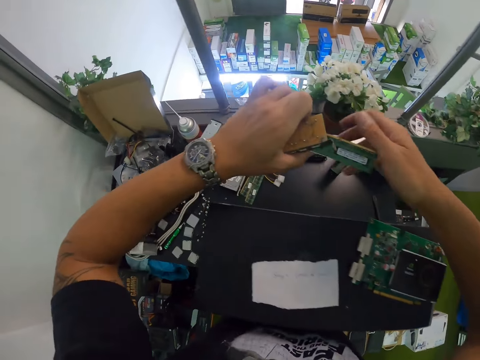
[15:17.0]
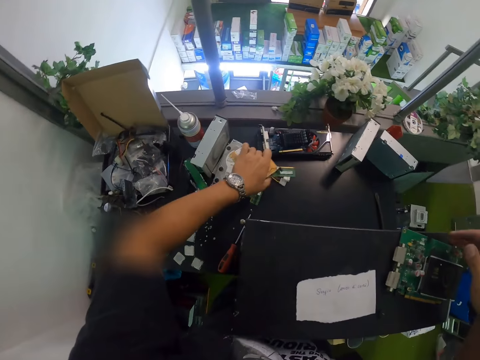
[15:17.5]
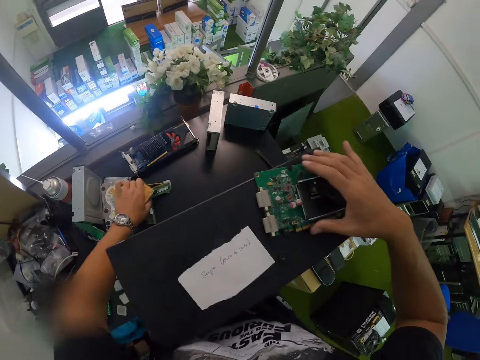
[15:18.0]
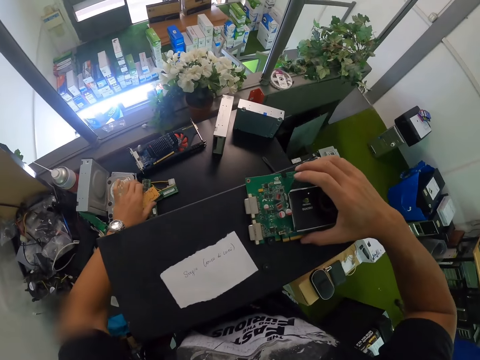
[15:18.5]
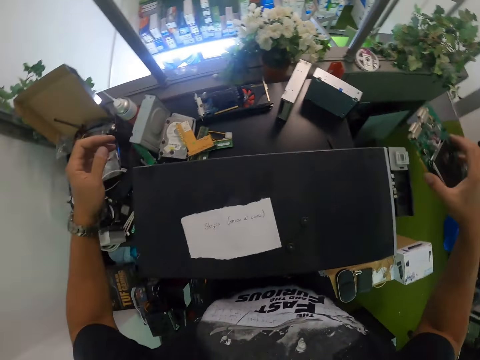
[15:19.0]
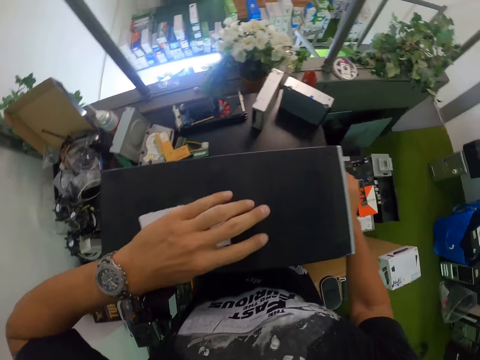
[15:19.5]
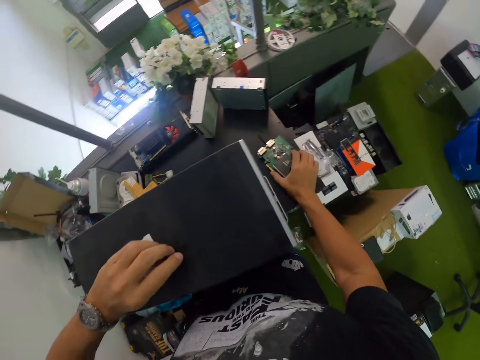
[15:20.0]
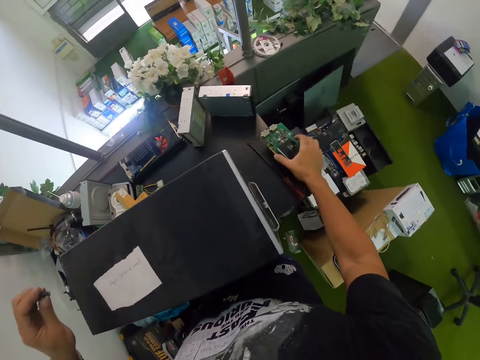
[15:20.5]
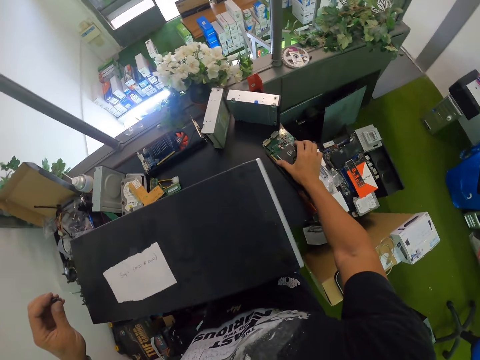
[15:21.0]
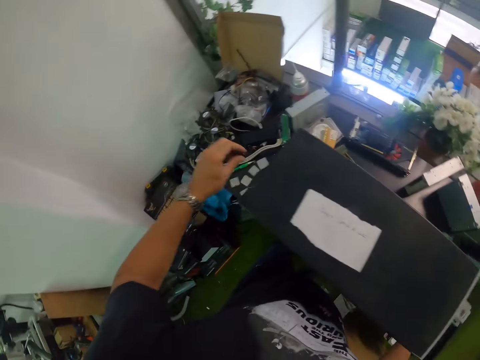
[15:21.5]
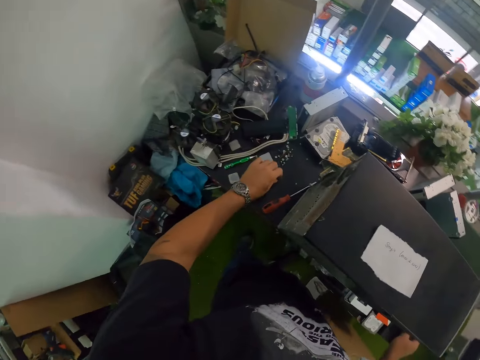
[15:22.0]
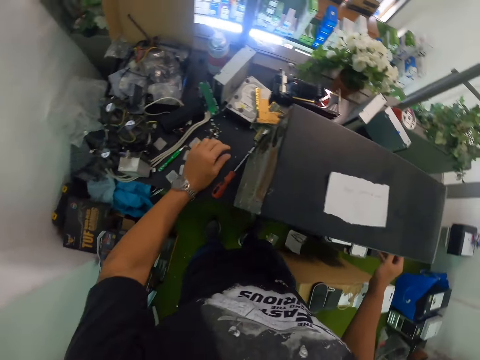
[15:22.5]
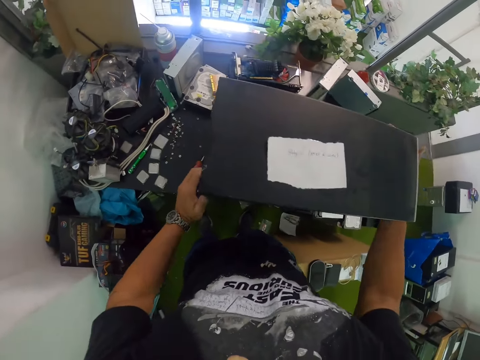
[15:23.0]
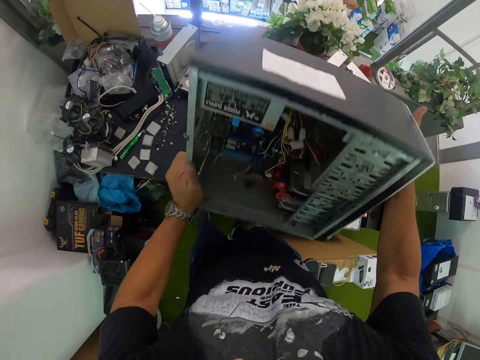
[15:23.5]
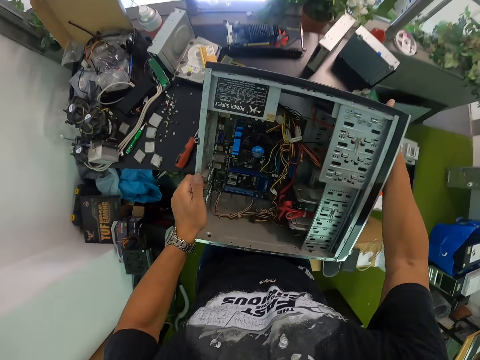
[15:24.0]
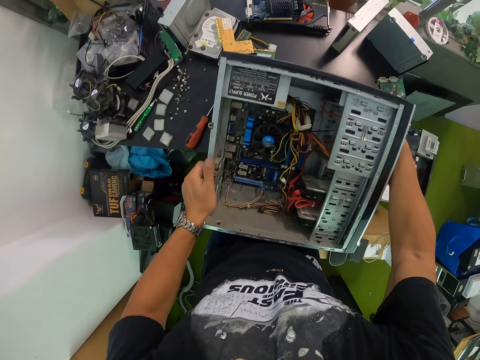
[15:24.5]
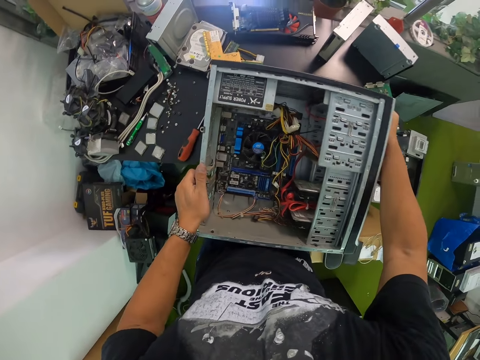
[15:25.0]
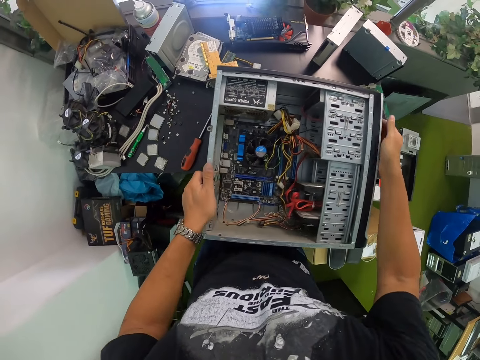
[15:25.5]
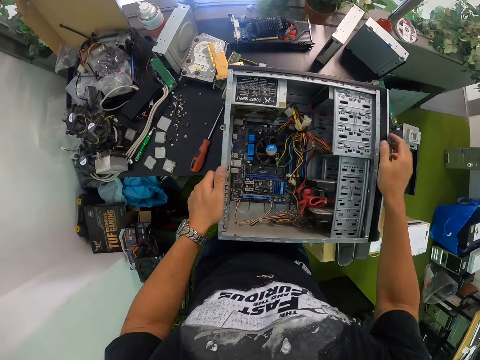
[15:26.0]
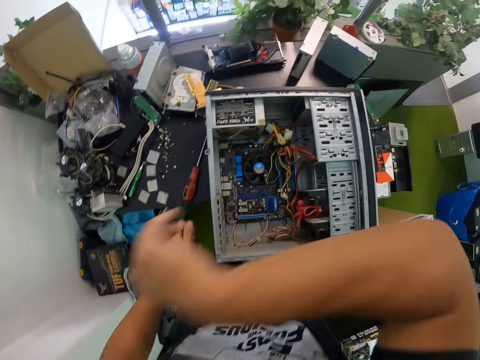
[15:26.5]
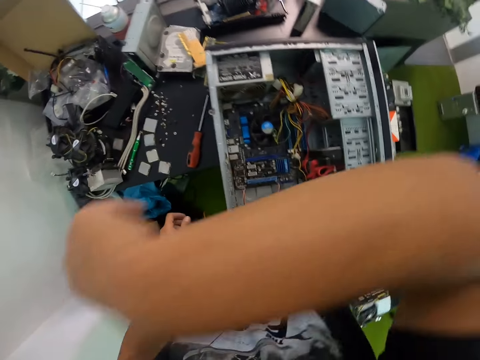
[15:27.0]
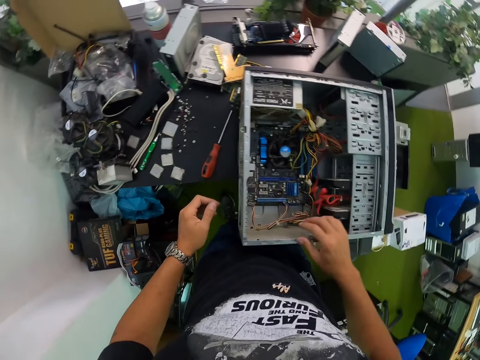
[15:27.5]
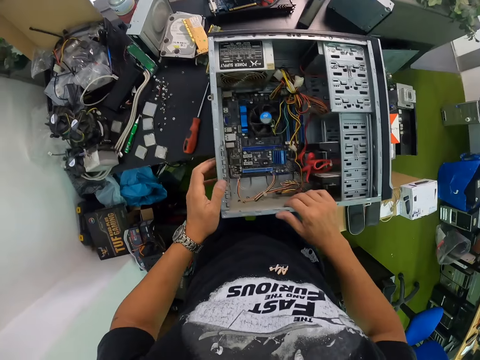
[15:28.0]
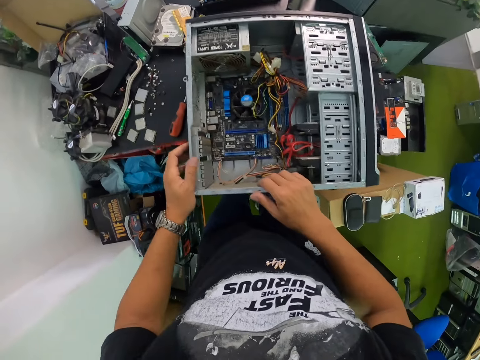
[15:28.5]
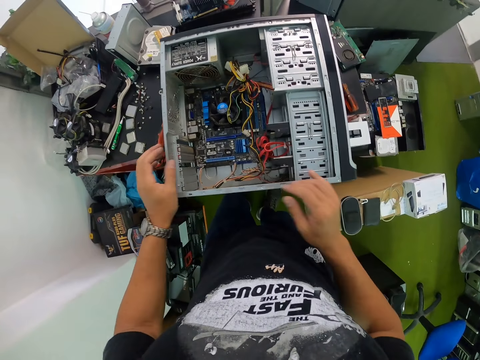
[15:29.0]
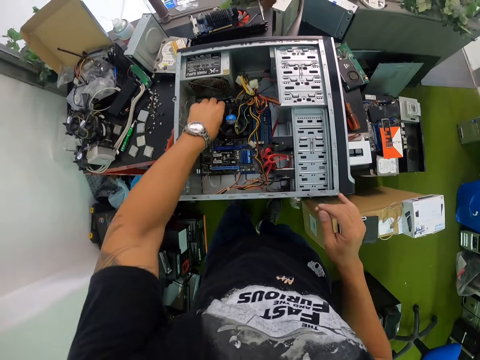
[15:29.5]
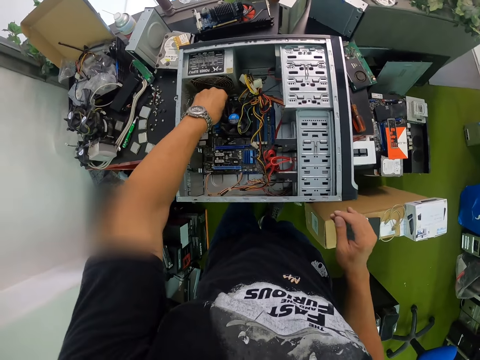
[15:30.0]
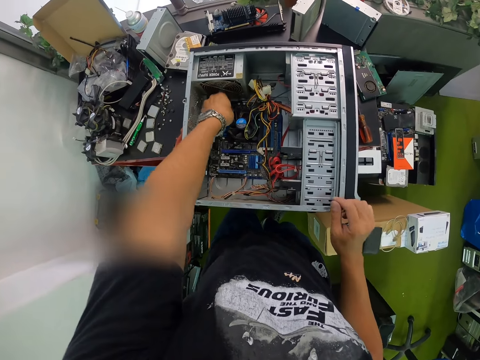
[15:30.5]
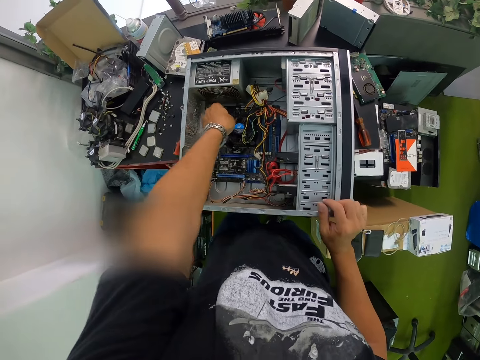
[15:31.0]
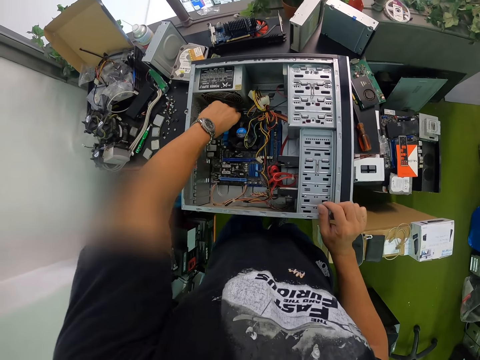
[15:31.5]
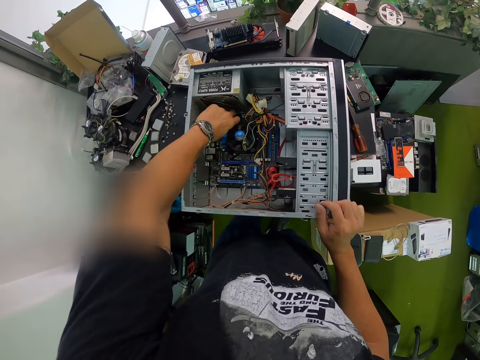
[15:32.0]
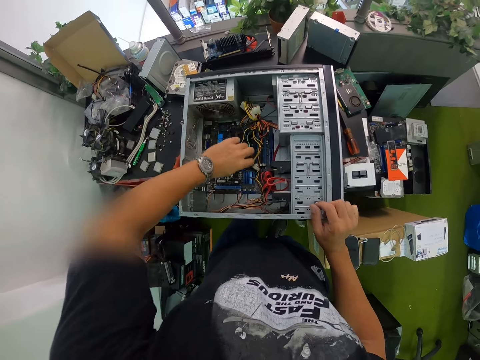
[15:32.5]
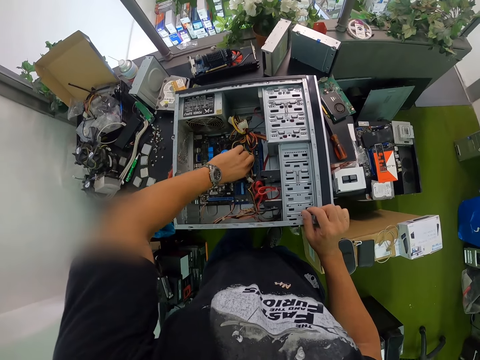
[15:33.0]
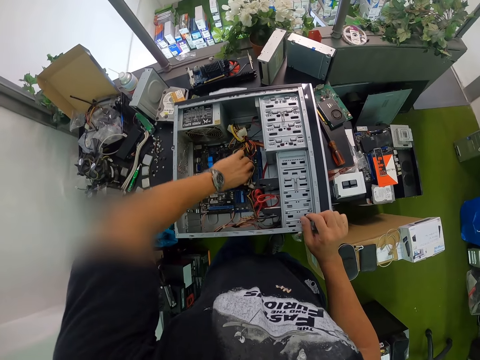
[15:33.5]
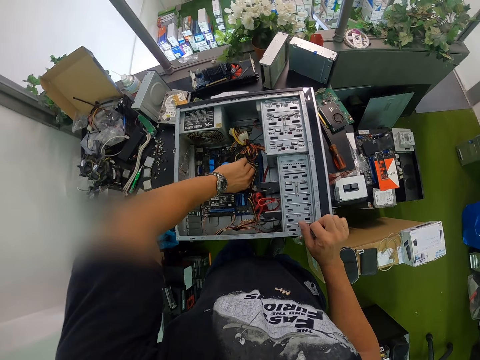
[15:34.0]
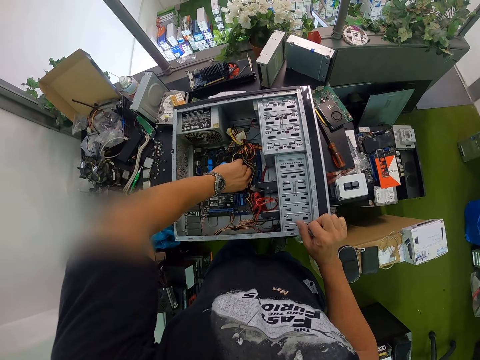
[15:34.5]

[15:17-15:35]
The camera wearer drops the circuit boards in his left hand on the table. He picks a circuit board from the system unit with his right hand. He picks screws from the system unit with his left hand. He drops the circuit board in his right hand on the table. He drops the screws in his left hand on the table. He turns the system unit over on the table with both hands. He touches his face with his right hand. He touches a CPU fan in the system unit with his left hand. He touches wires in the system unit with his left hand.

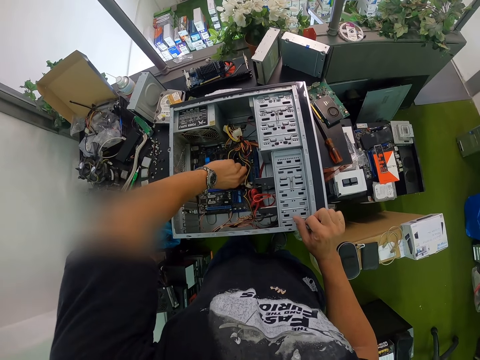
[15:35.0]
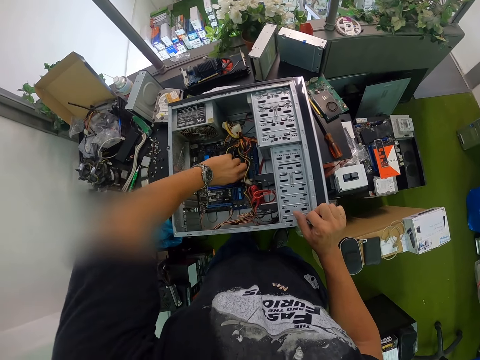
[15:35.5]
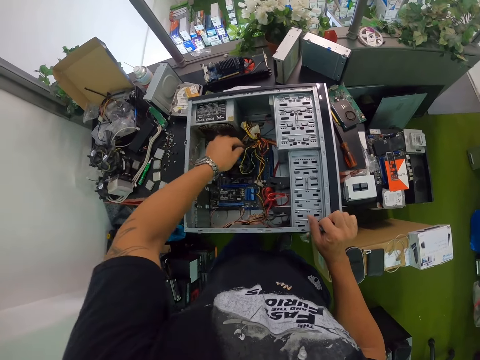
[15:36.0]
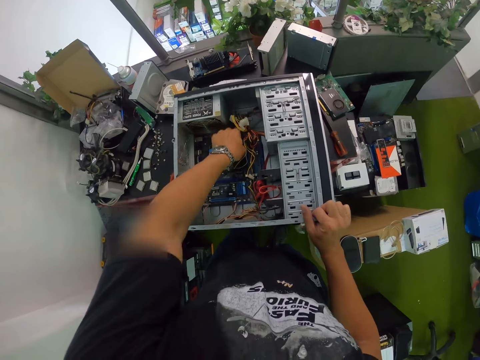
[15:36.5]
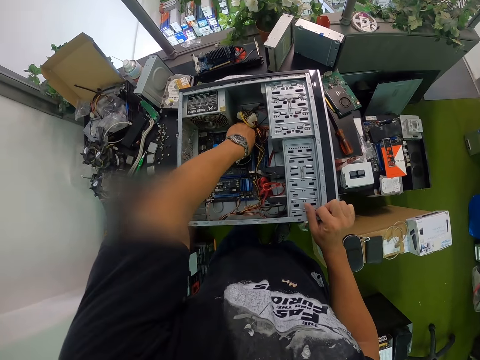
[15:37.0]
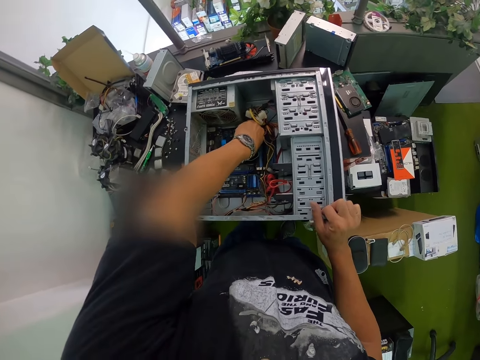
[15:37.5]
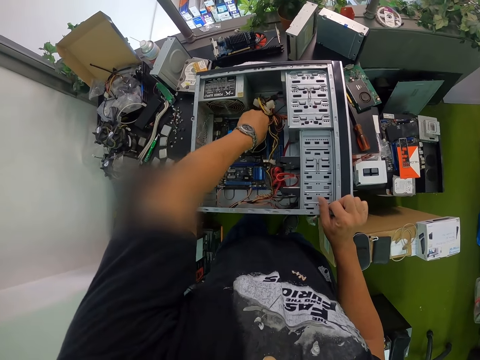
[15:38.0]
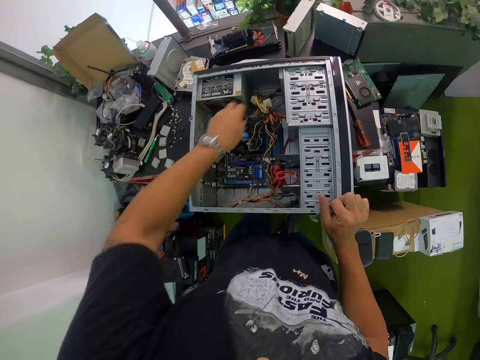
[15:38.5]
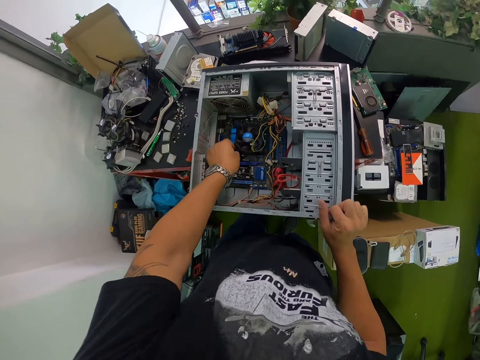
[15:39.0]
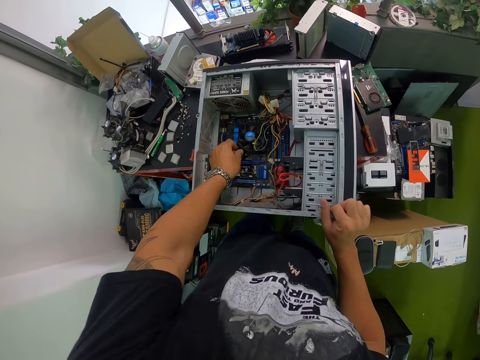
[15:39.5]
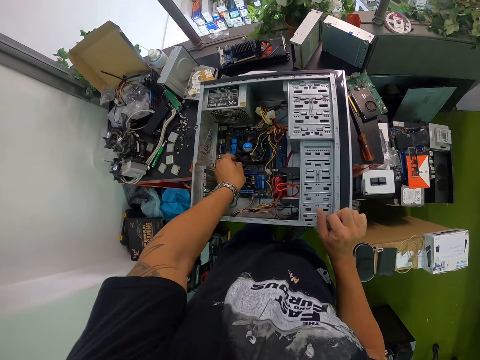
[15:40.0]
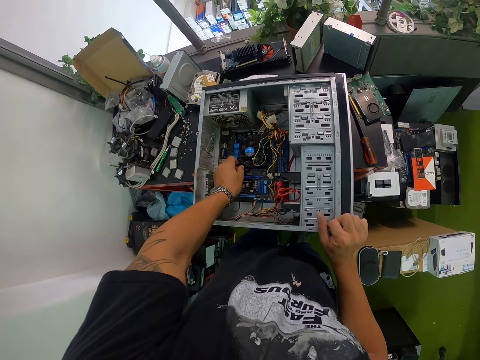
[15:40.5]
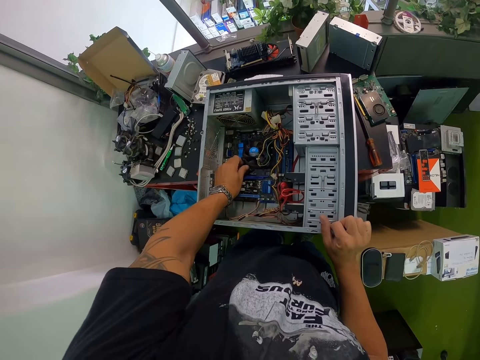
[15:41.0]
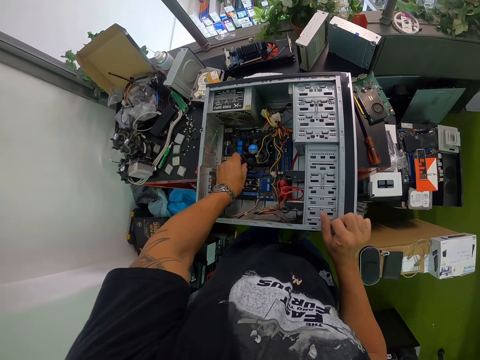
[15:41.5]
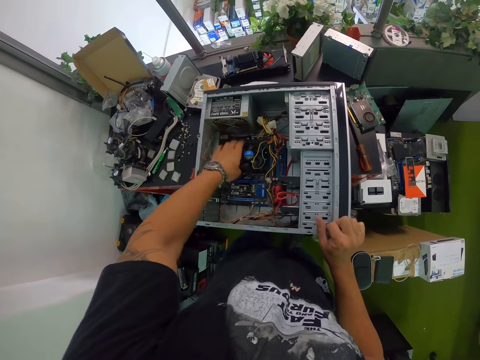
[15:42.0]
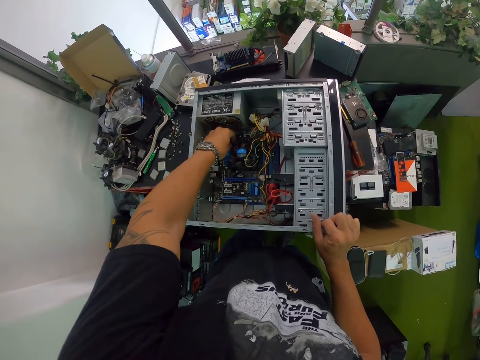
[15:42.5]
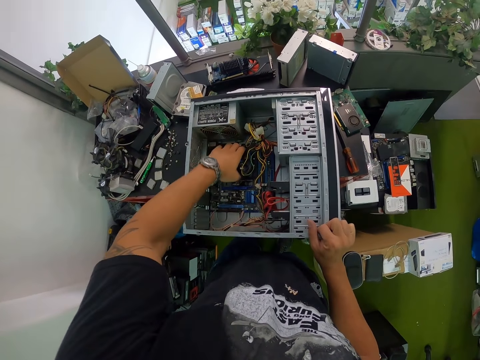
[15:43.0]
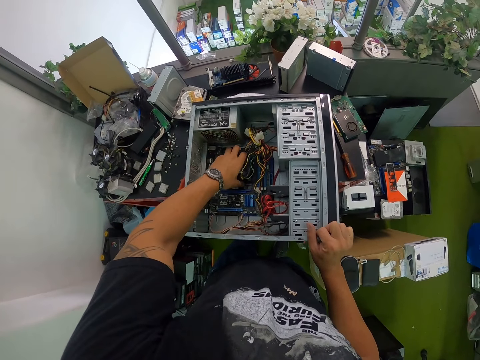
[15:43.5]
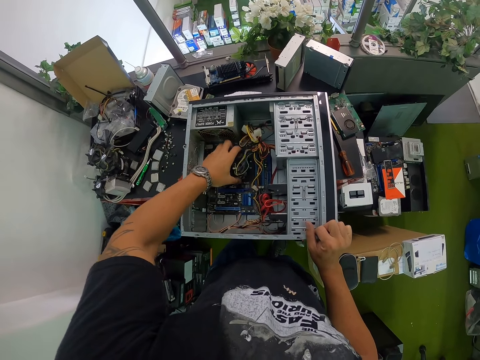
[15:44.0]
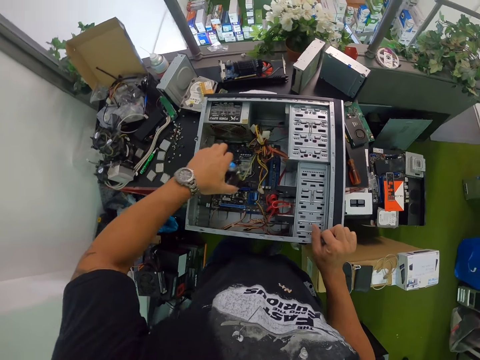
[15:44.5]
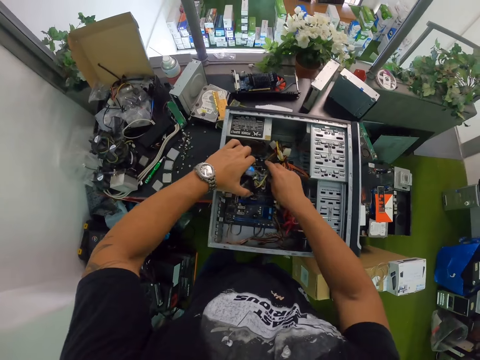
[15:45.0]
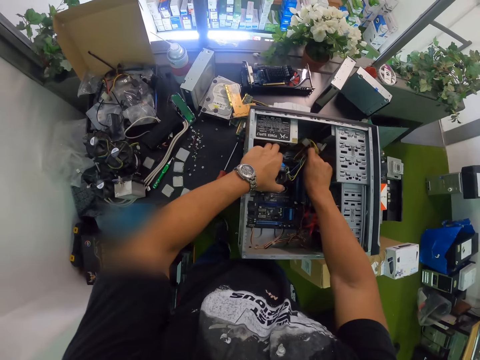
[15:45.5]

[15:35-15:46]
The camera wearer touches the fan in the system unit with his left hand. He picks the fan from the system unit with his left hand. He pulls the wires in the system unit with his right hand.
